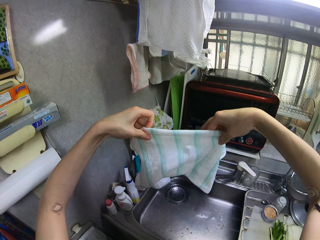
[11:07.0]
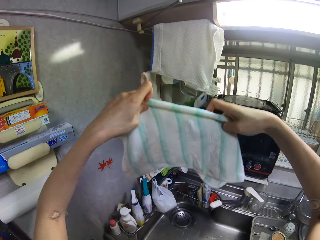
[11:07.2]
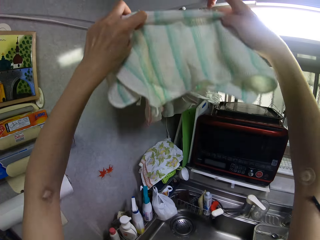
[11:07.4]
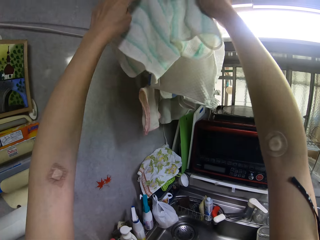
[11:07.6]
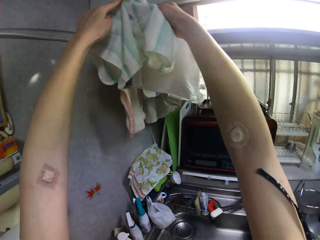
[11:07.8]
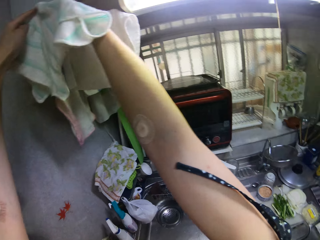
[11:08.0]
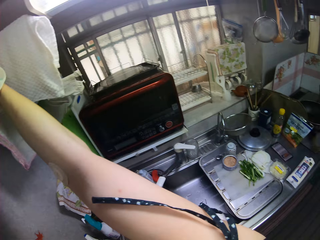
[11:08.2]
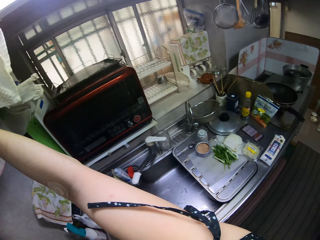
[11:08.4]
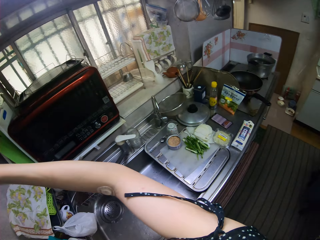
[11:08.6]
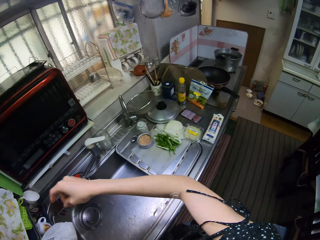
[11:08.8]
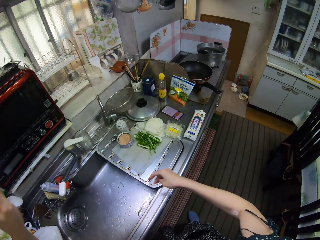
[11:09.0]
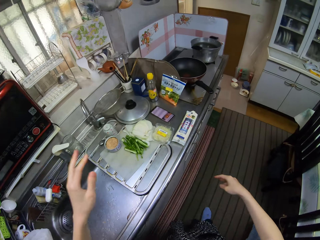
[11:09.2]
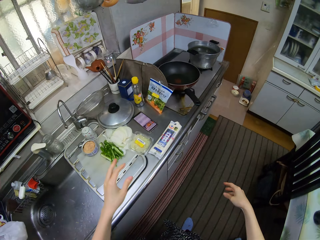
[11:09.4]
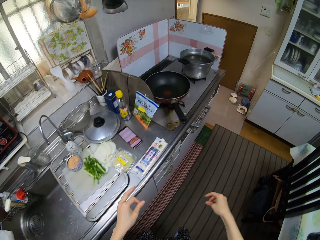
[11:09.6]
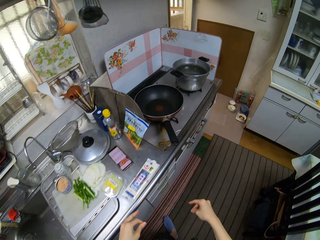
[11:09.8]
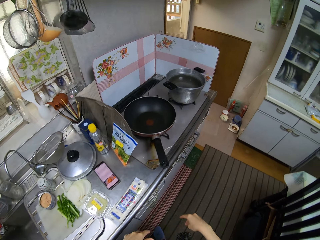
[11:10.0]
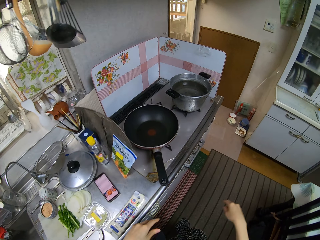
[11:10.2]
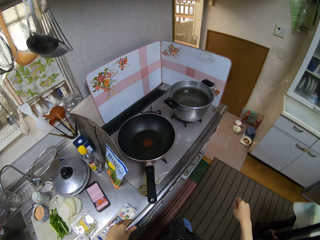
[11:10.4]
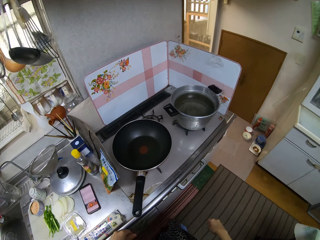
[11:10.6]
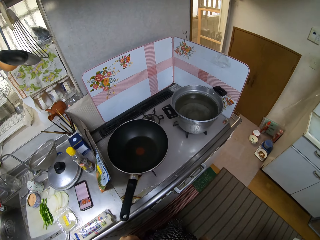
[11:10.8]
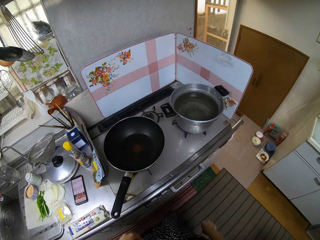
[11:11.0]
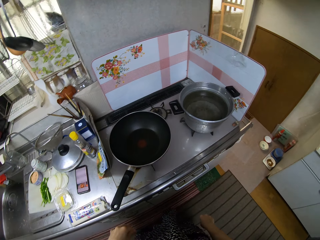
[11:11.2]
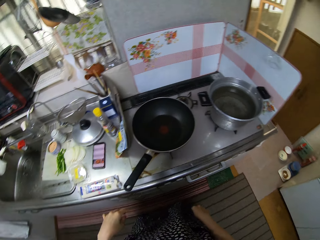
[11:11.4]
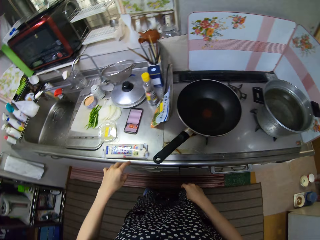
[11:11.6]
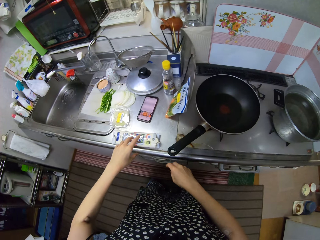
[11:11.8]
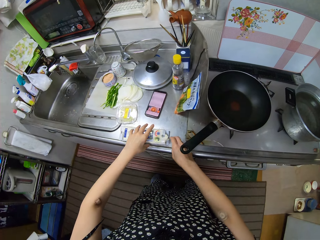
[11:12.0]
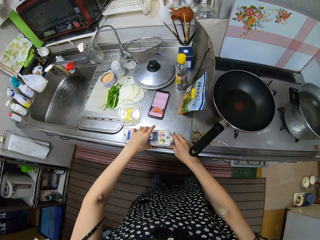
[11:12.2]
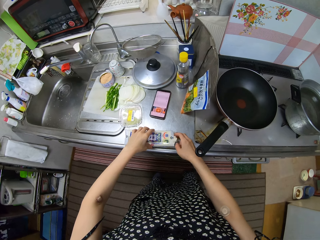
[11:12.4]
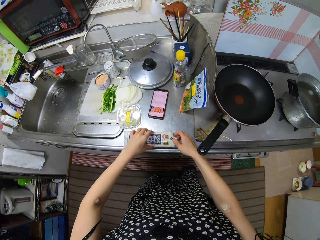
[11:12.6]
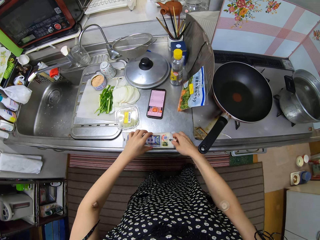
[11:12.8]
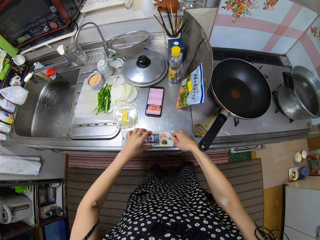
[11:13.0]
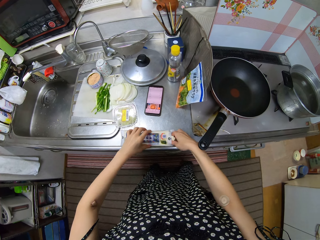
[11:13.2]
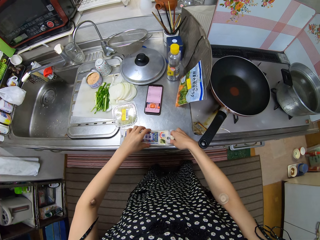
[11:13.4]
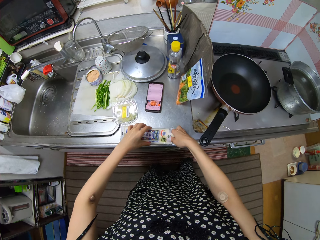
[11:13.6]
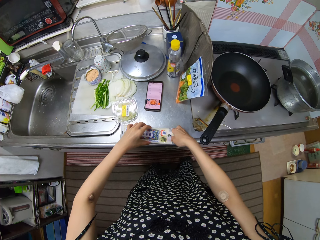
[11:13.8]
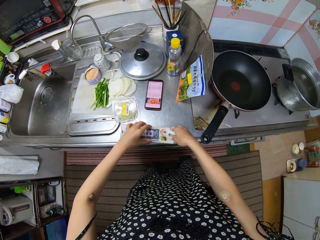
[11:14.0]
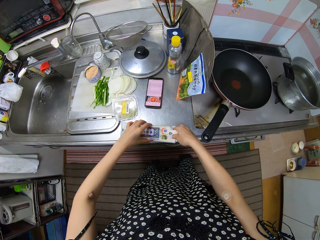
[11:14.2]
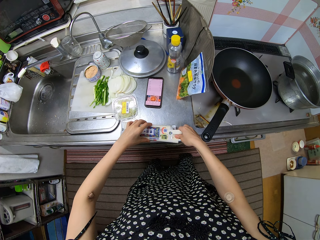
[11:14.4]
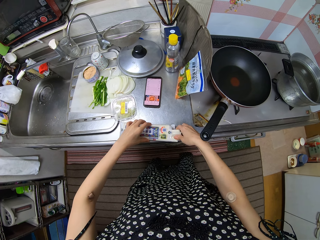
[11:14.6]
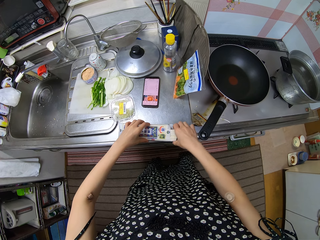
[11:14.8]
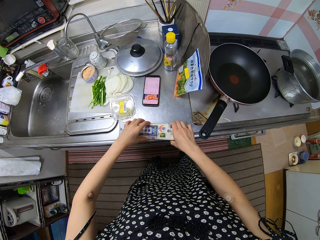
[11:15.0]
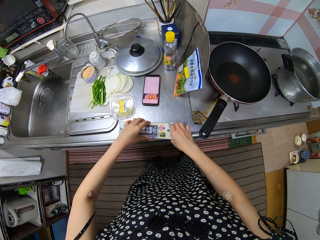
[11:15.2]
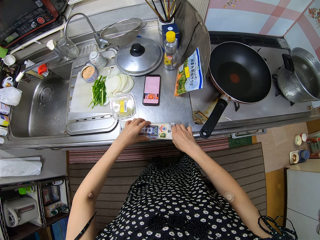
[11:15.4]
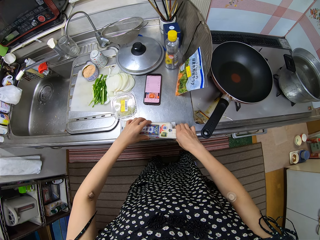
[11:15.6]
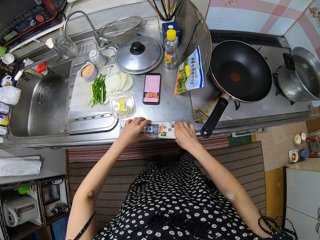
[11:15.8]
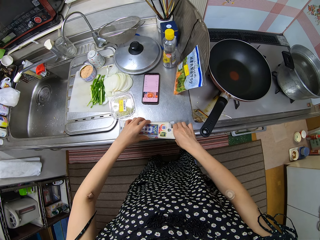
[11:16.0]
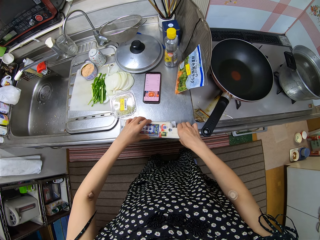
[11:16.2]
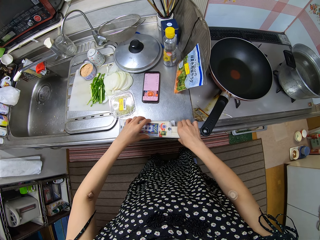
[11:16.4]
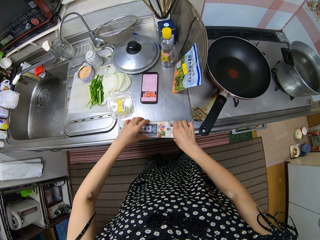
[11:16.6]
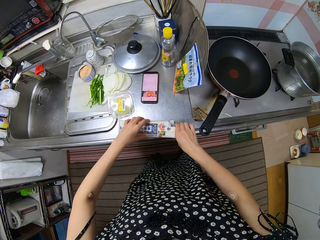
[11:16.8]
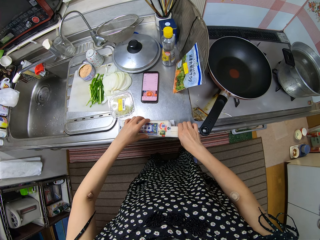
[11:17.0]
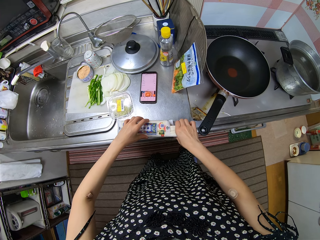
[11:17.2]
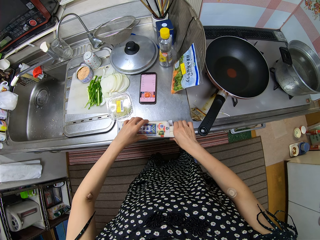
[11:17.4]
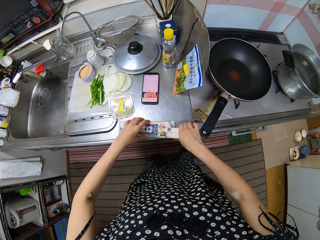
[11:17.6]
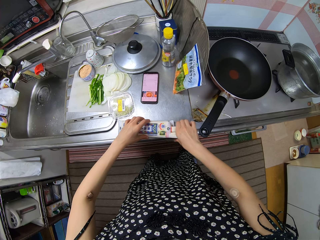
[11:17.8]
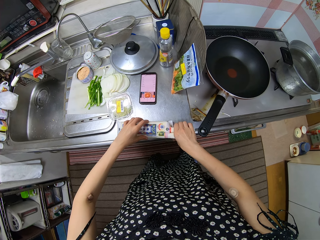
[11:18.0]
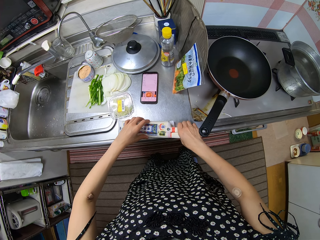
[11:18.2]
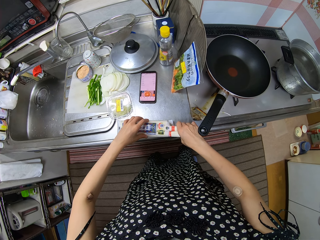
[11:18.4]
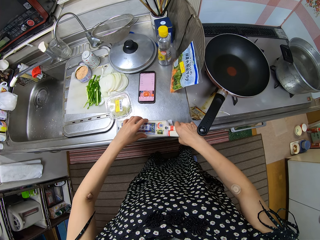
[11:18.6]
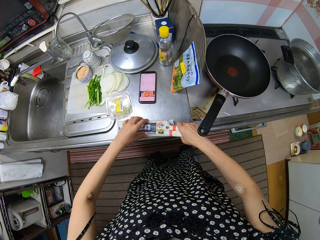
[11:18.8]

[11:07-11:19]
The camera wearer hangs the towel on the rack. She walks to the kitchen top. She pulls out some of the pasta from the pack with her right hand and holds the pack of pasta on the counter with her right hand.

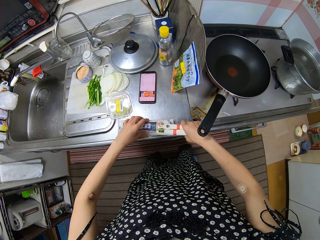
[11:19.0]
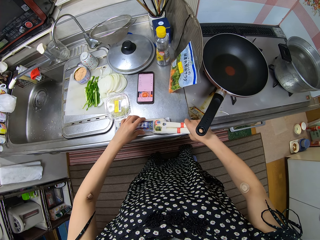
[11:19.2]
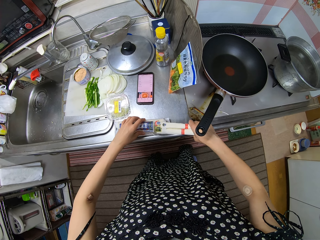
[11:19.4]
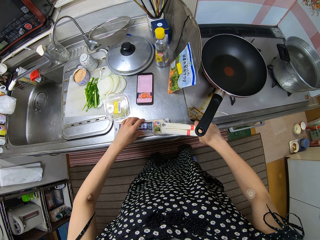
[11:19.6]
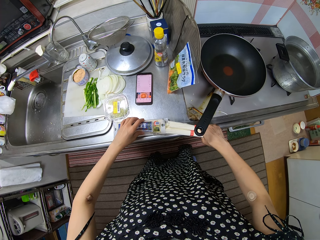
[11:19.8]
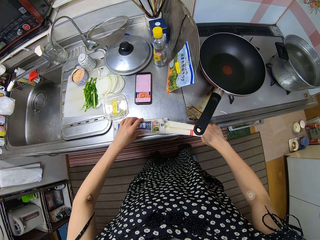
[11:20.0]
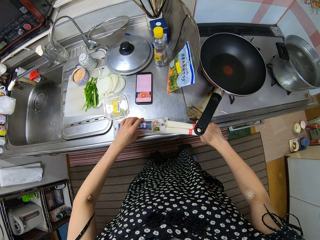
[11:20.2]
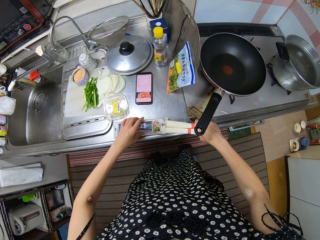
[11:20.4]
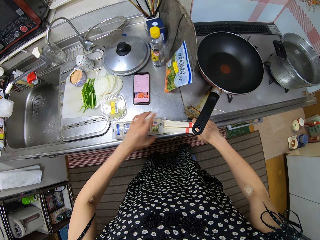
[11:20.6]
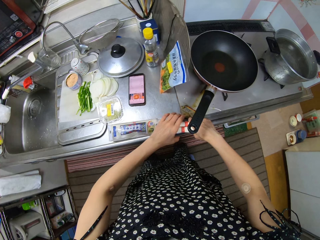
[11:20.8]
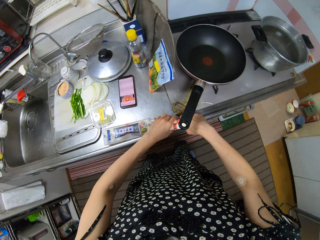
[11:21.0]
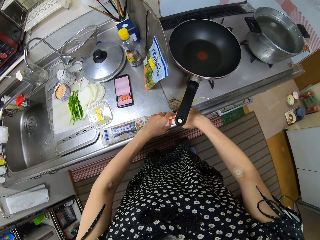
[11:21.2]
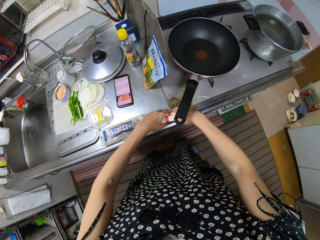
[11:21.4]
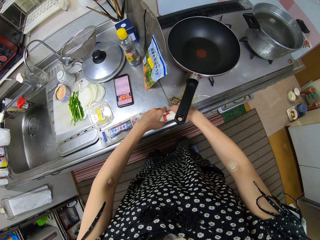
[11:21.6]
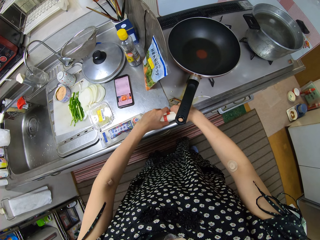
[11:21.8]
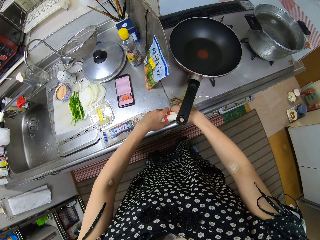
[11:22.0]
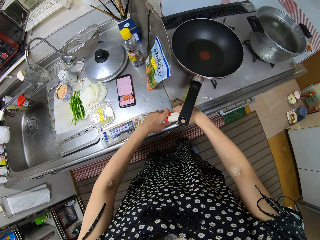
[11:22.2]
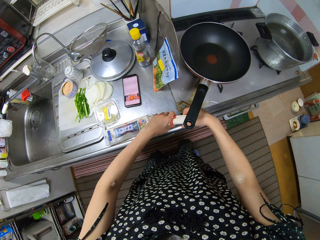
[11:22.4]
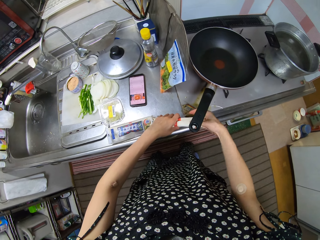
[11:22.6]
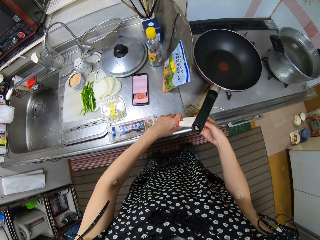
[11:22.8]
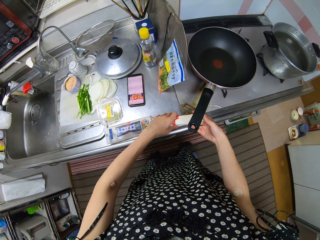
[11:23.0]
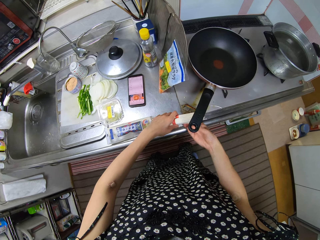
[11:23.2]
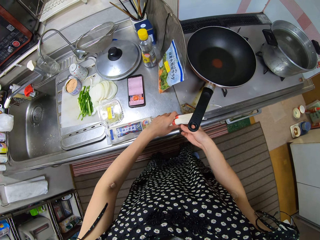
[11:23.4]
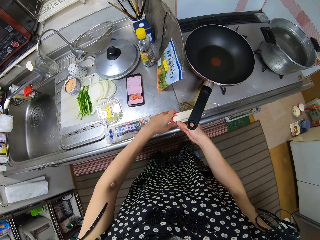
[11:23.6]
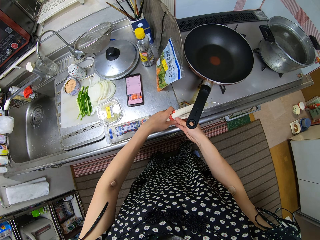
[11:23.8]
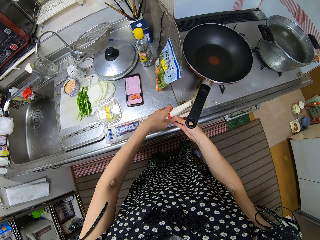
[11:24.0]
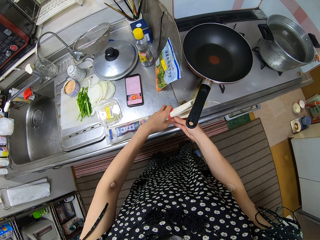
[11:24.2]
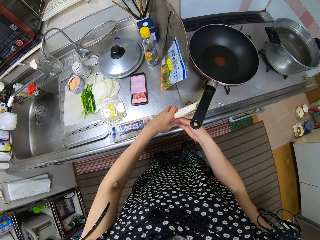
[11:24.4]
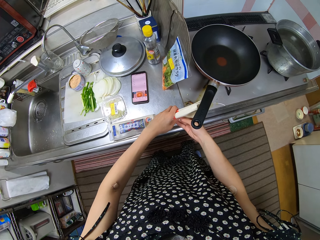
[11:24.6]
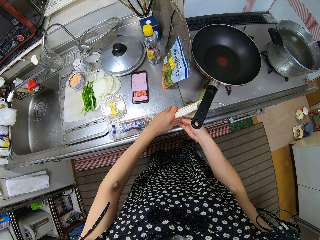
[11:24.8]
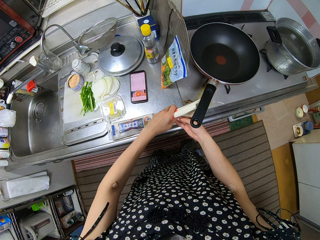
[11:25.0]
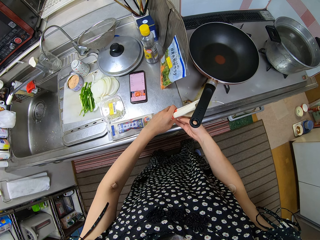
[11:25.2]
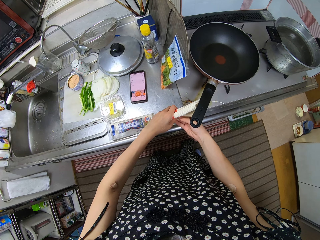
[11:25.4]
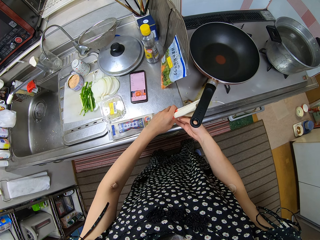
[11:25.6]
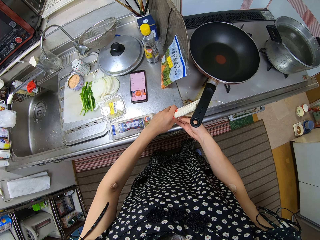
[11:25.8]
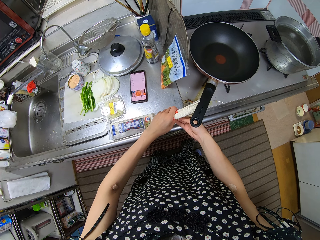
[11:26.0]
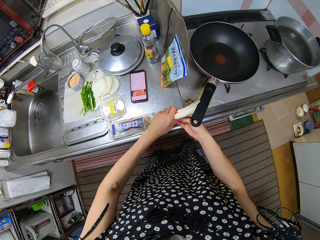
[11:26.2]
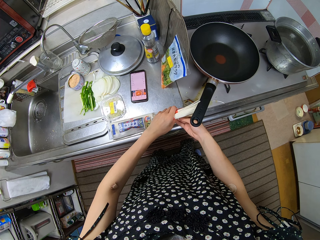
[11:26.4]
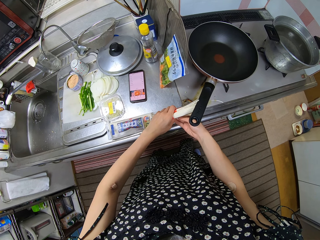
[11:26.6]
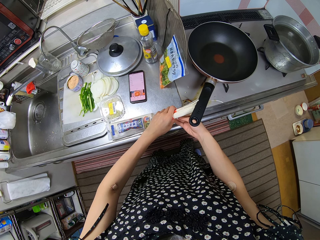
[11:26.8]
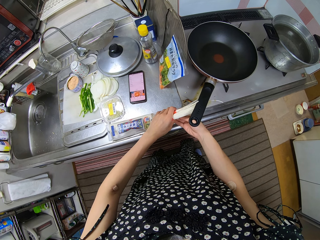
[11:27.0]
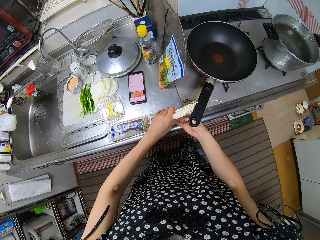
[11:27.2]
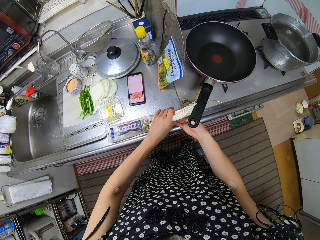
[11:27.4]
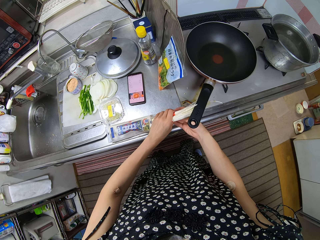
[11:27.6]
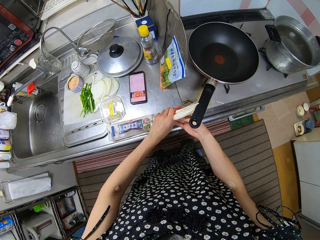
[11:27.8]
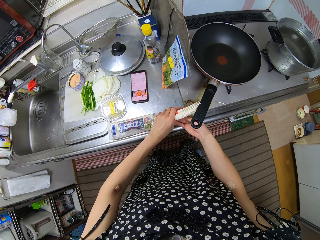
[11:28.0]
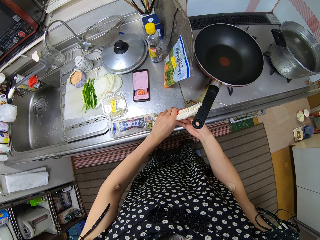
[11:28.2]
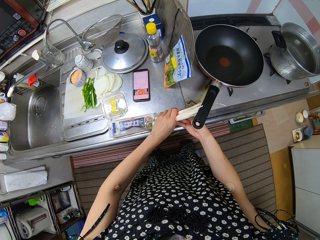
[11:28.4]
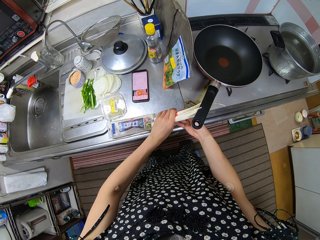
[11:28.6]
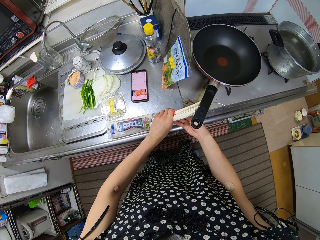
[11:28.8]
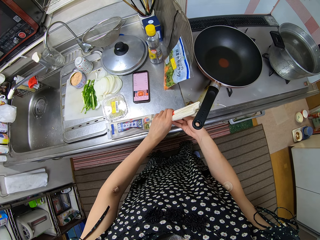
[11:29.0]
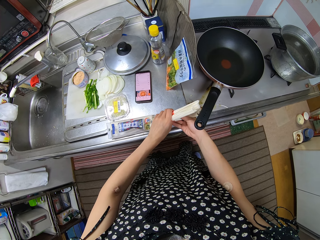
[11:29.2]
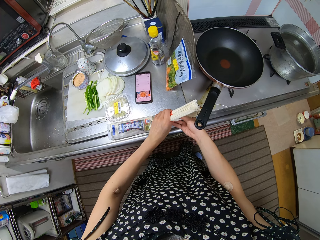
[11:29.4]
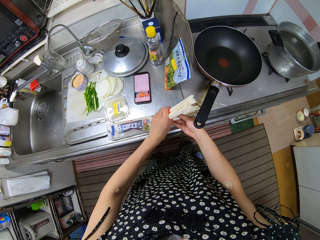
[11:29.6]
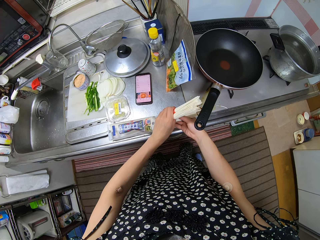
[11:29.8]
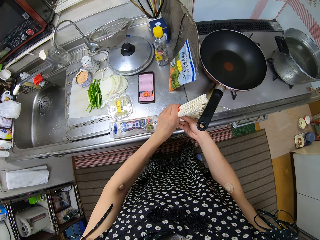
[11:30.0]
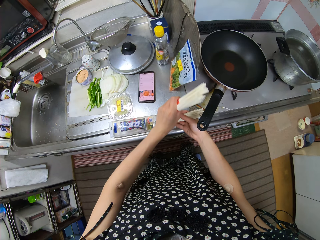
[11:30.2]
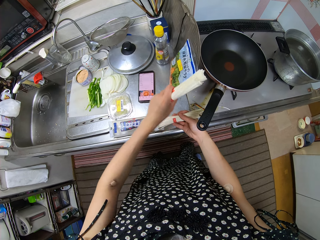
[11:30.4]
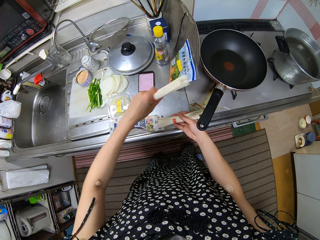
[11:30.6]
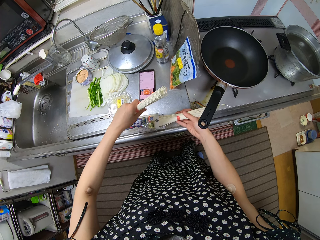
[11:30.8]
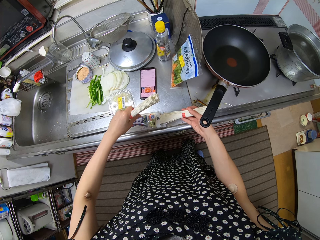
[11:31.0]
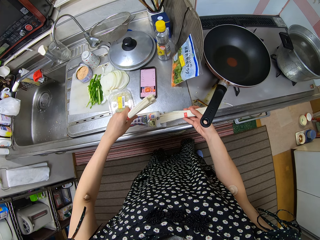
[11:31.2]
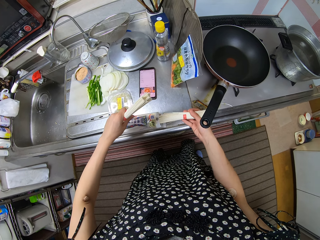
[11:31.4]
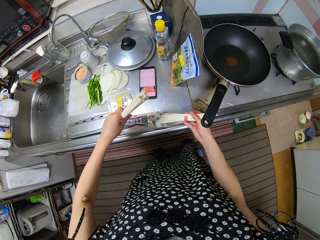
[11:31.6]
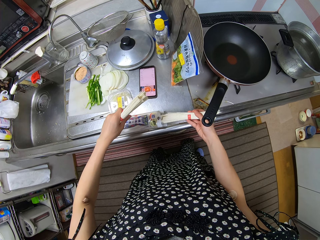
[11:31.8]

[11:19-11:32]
The camera wearer passes some of the pasta to her left hand. She pulls out some of the pasta from the pack with her left hand.
